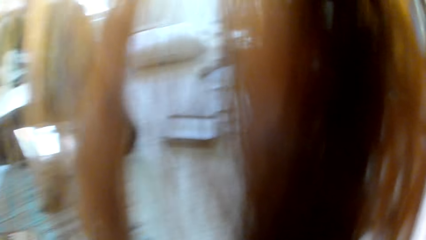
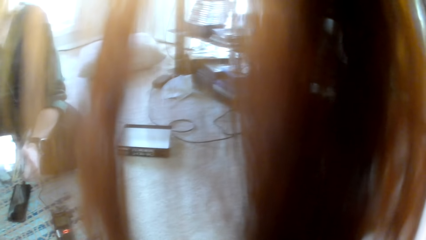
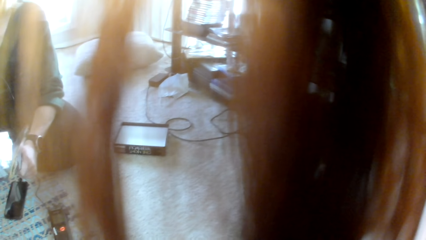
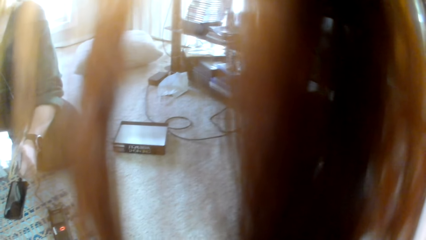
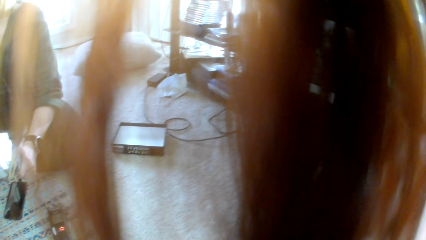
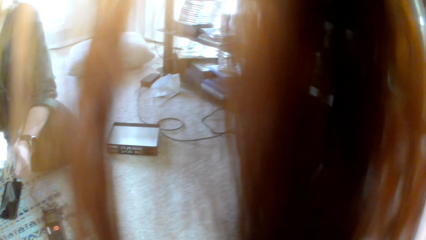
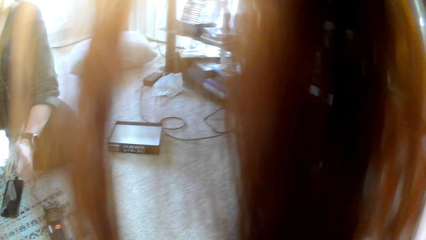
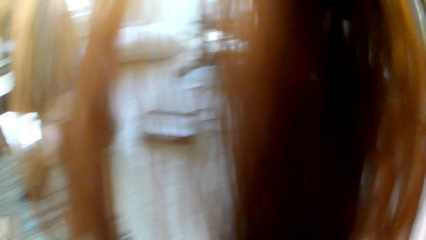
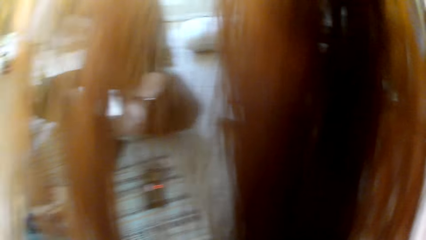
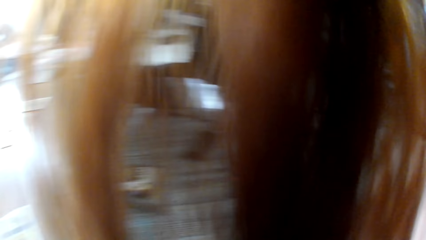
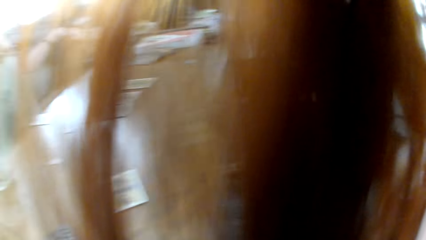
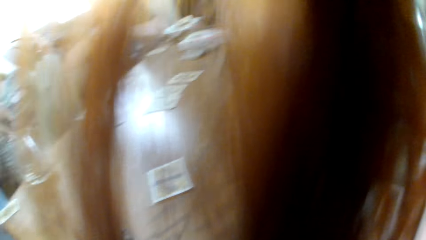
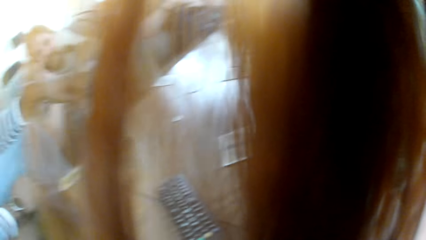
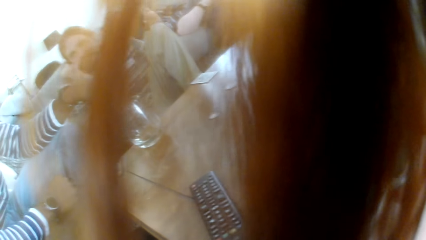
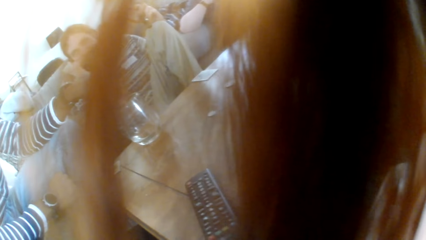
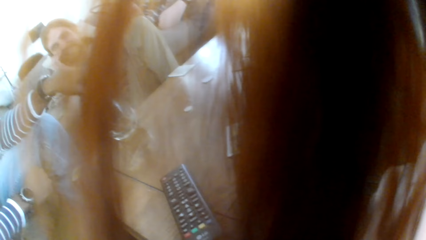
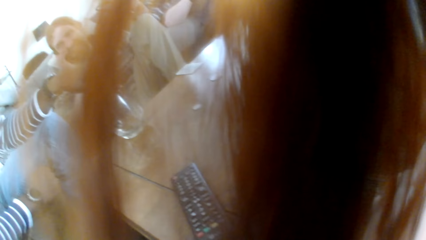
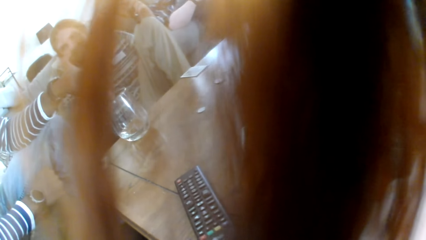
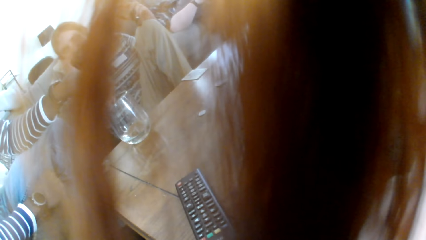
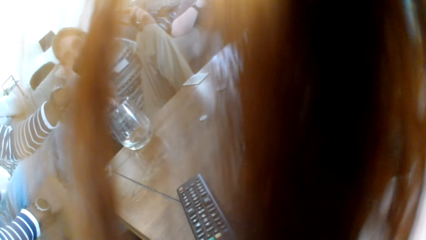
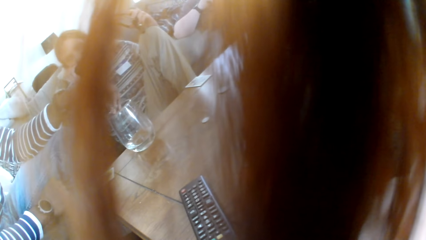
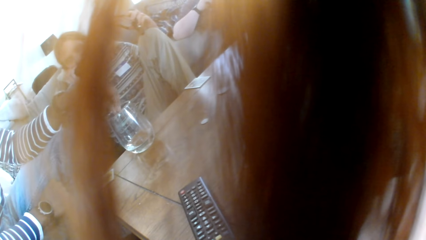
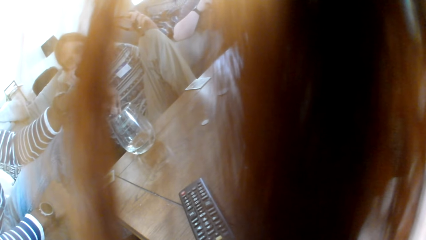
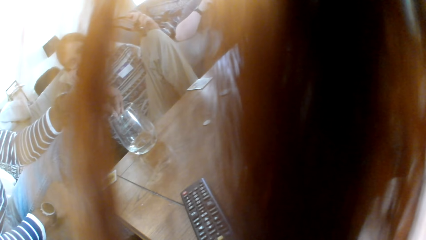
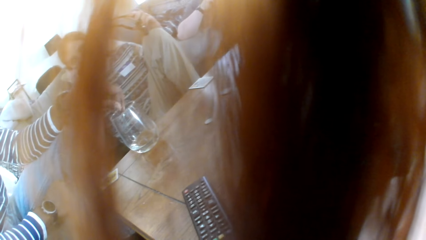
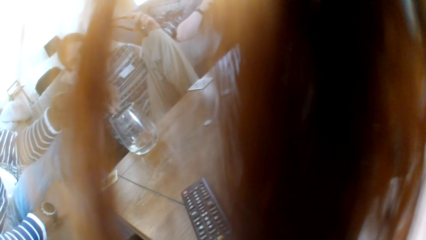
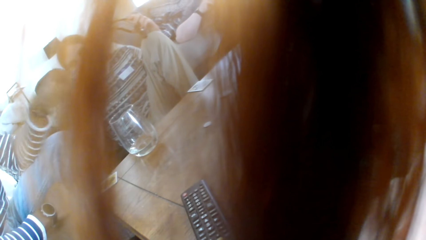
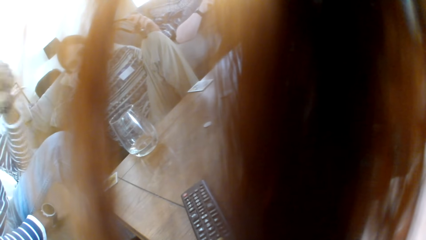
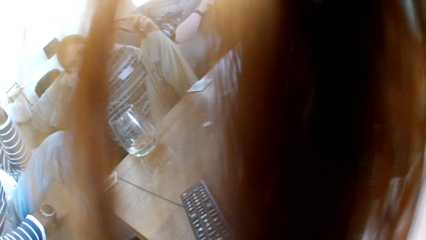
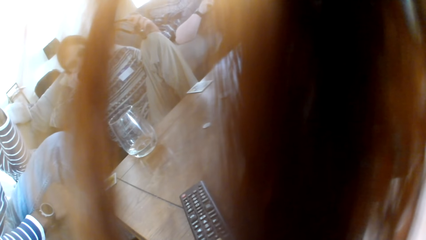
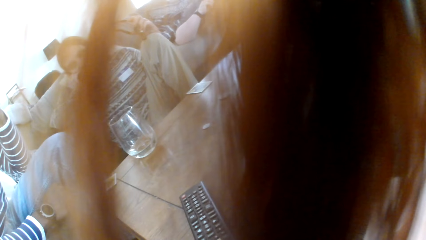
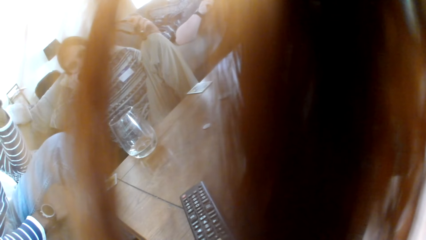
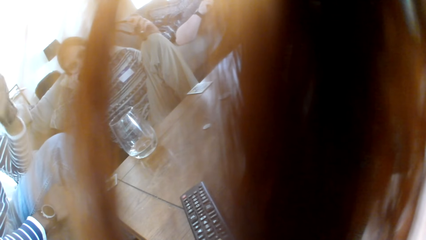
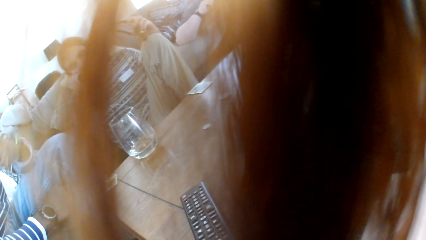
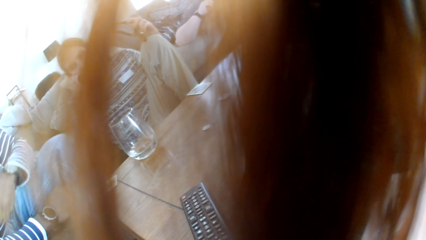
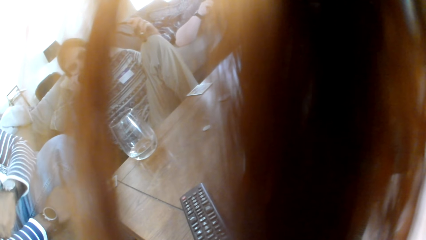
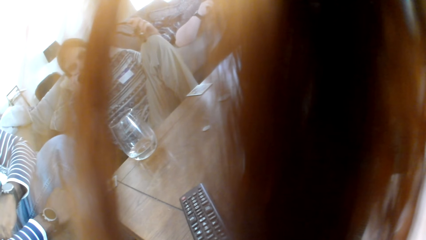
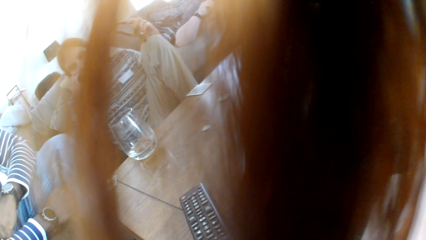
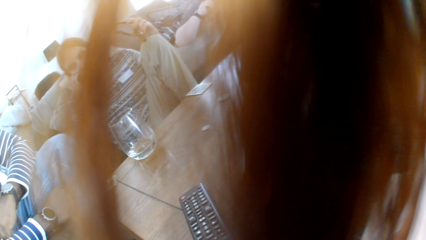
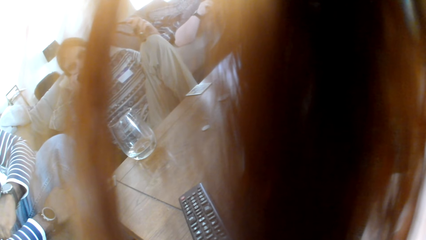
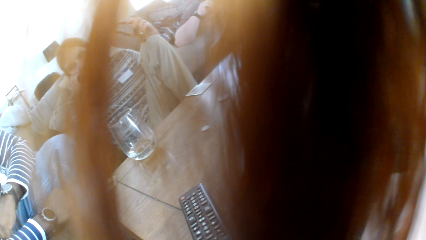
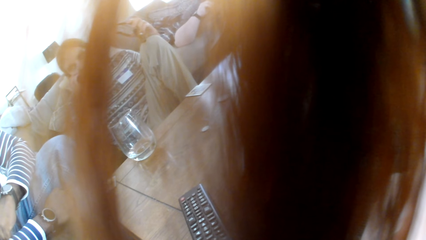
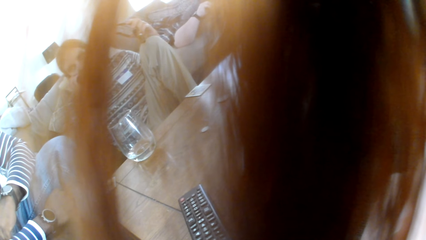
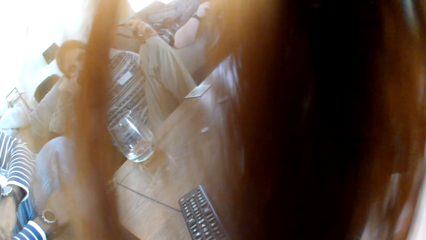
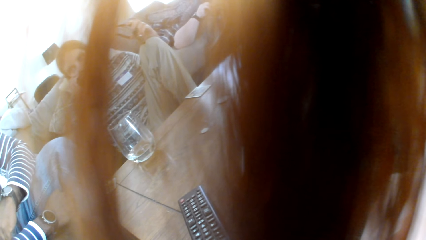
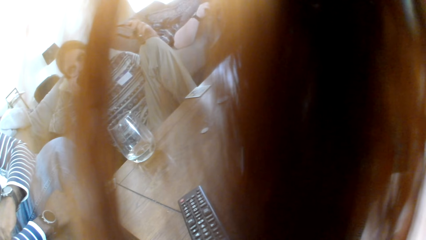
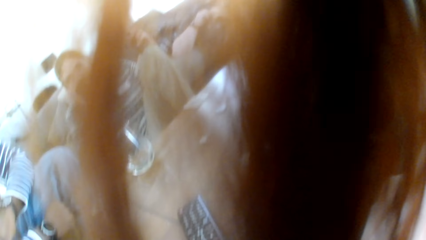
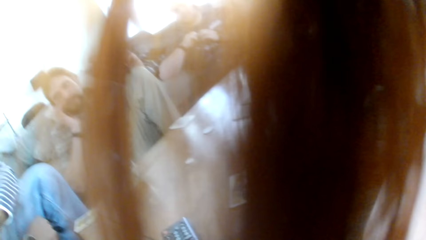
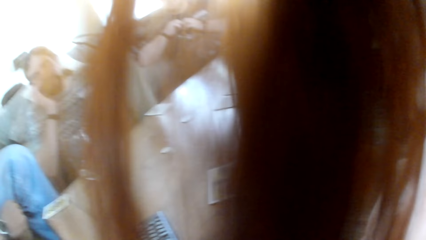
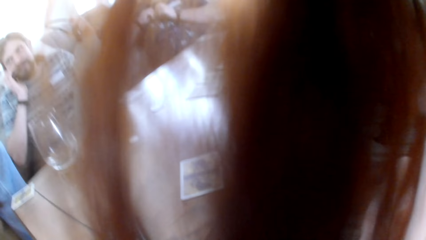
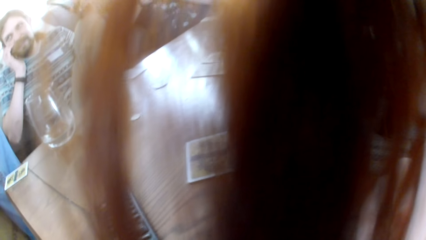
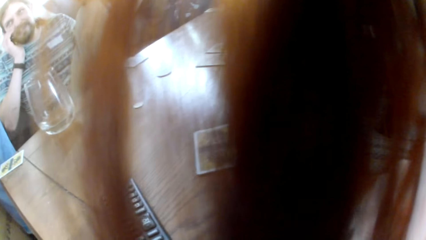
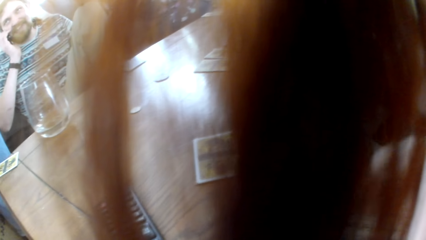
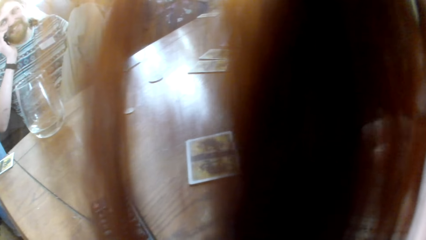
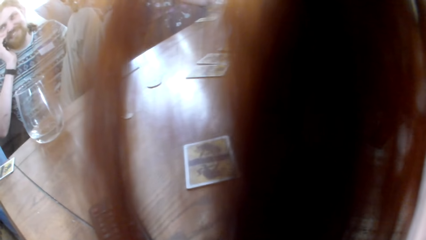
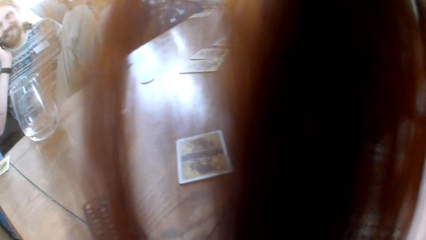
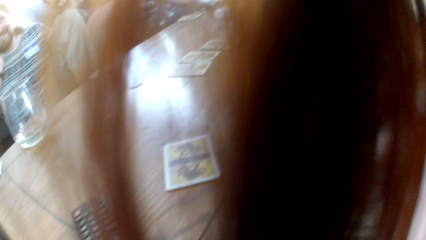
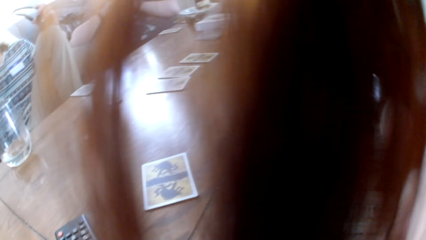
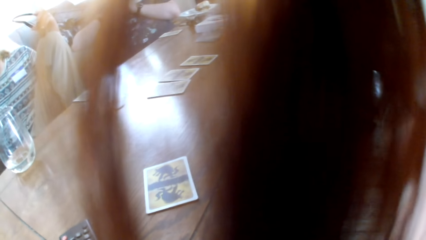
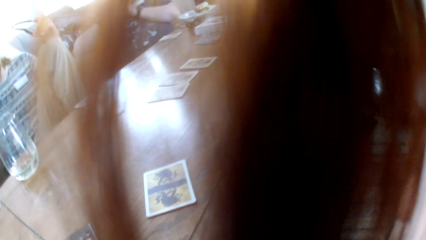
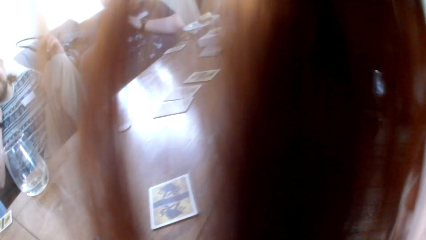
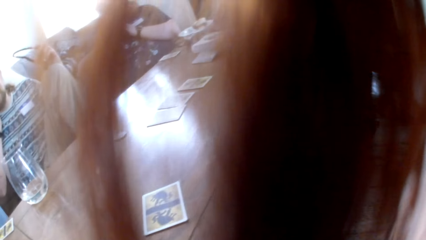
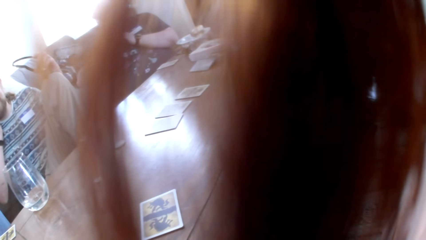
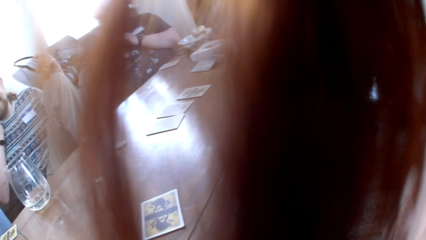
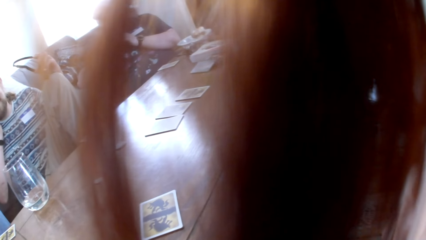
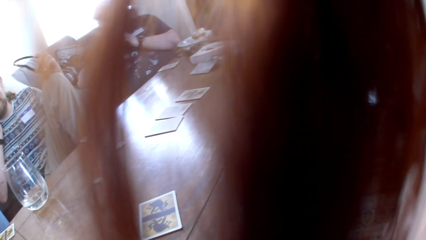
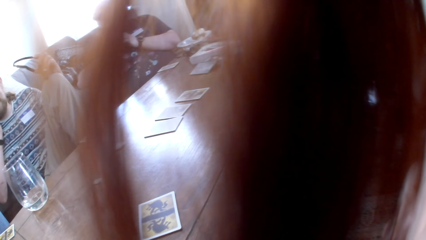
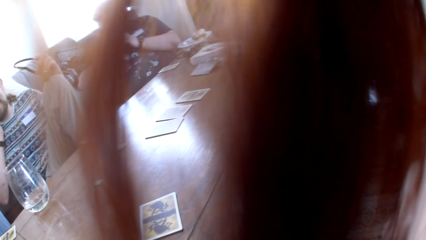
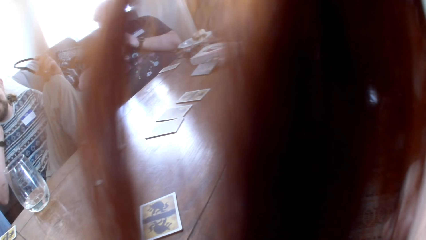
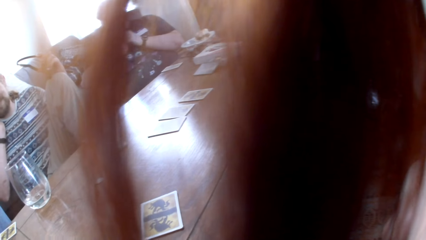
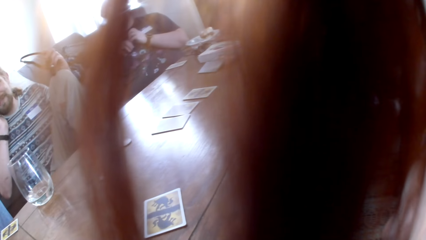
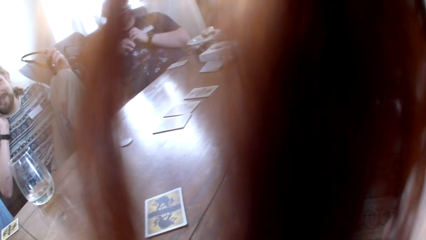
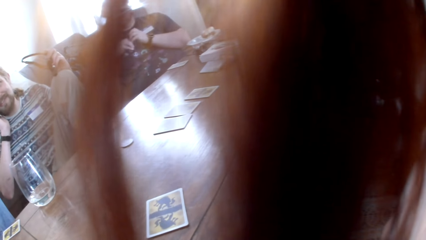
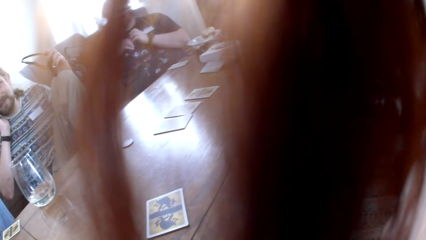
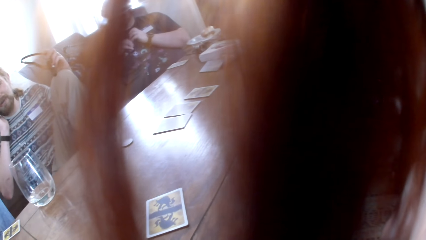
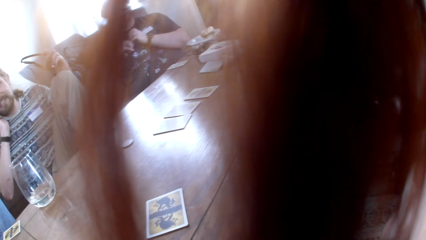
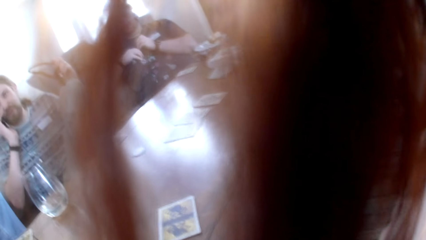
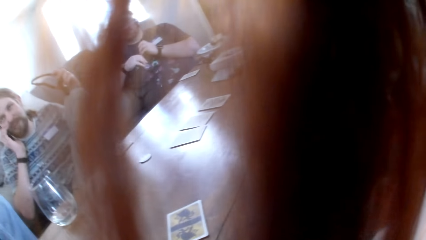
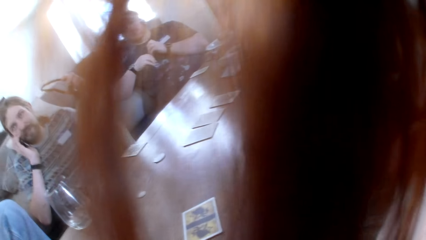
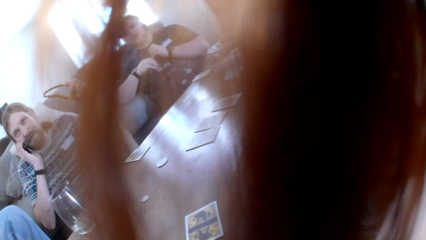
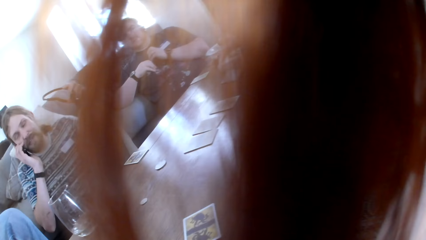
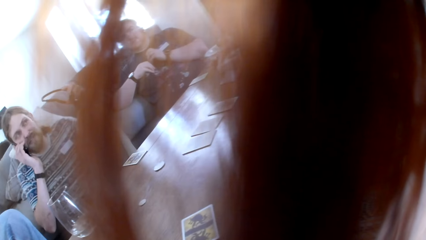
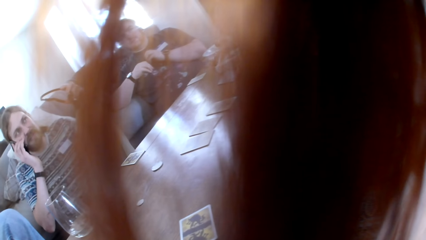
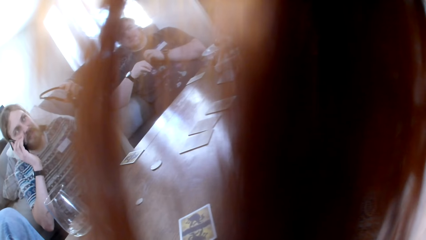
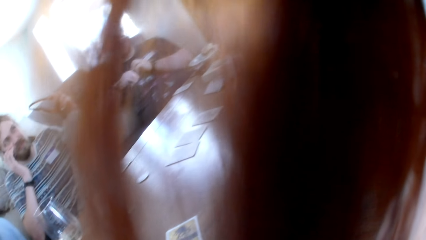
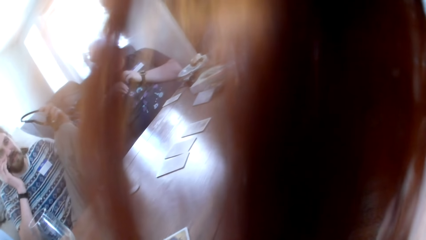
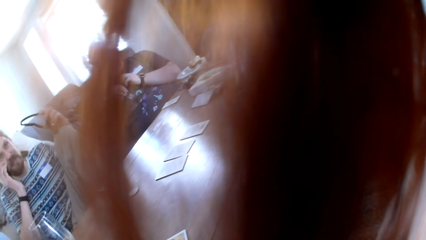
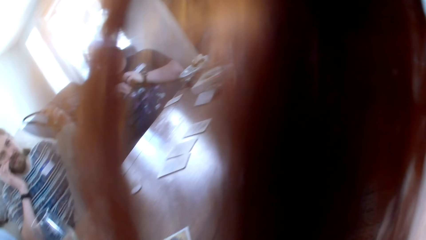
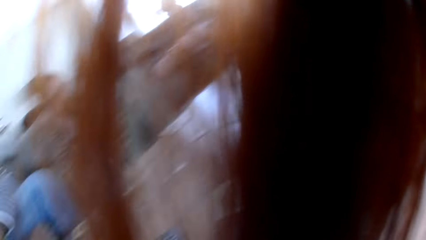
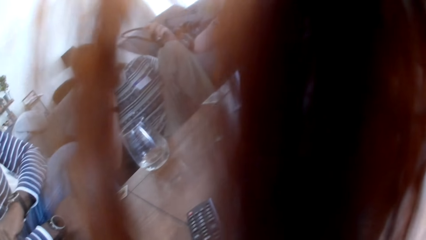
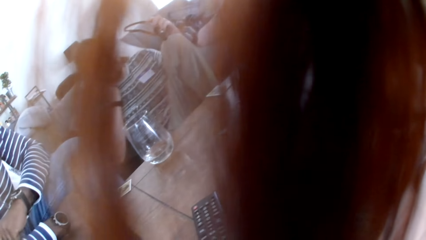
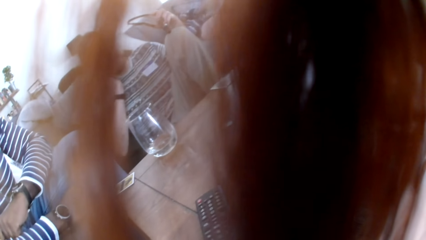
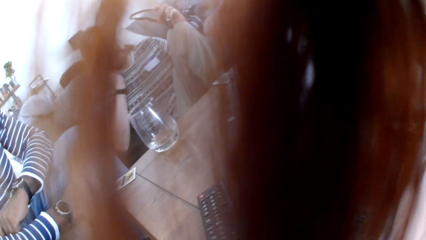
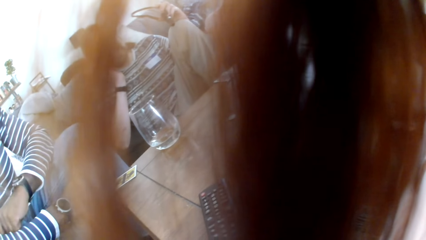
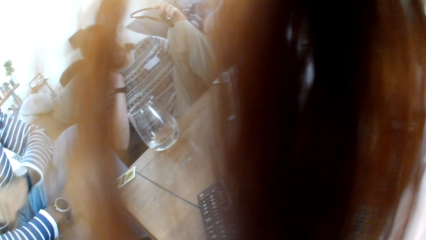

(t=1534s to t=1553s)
The camera wearer looks at a stand. They look at a man. They look at the table.
